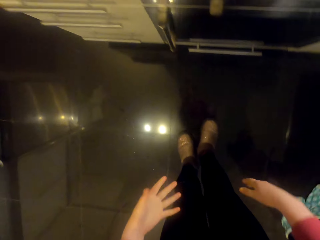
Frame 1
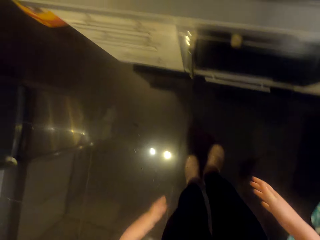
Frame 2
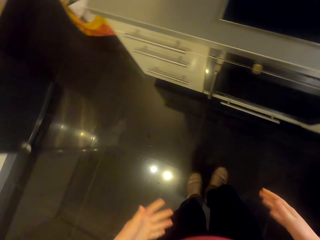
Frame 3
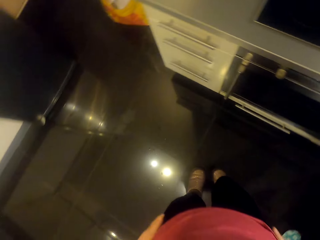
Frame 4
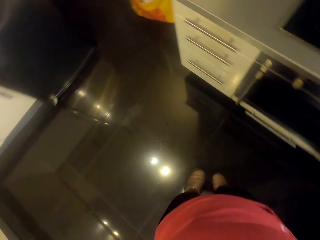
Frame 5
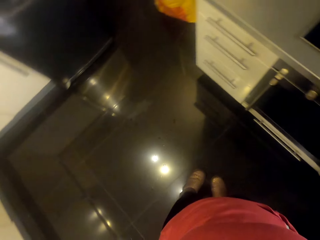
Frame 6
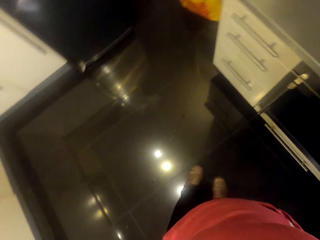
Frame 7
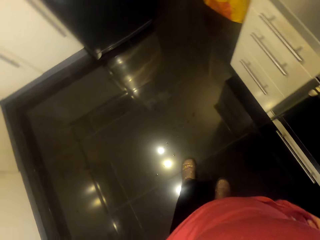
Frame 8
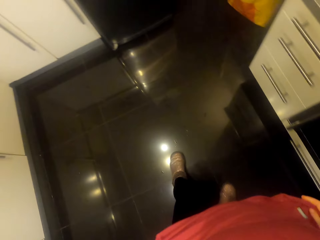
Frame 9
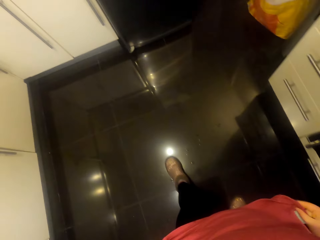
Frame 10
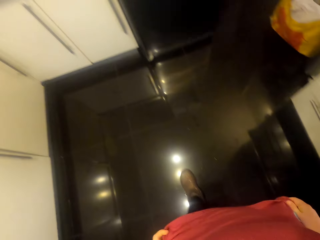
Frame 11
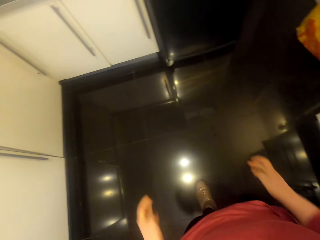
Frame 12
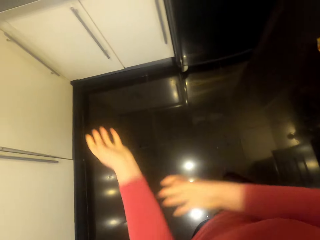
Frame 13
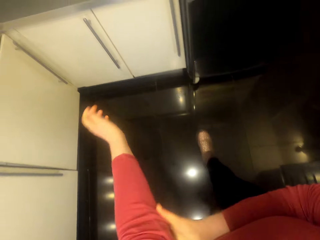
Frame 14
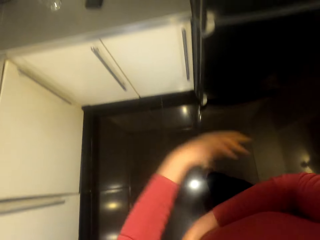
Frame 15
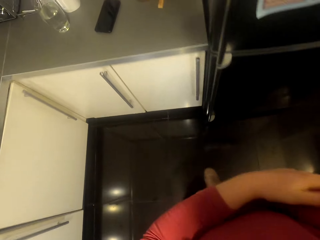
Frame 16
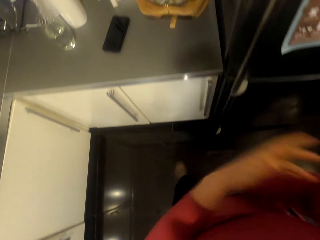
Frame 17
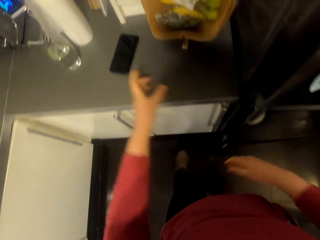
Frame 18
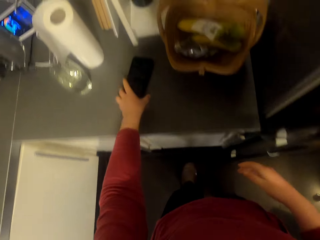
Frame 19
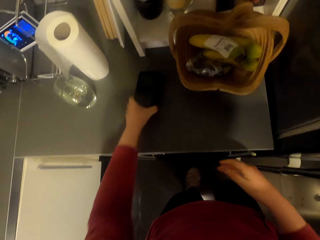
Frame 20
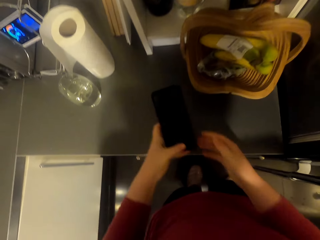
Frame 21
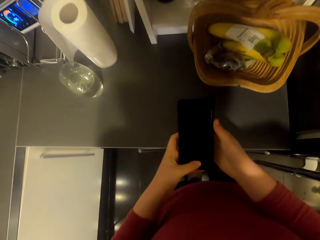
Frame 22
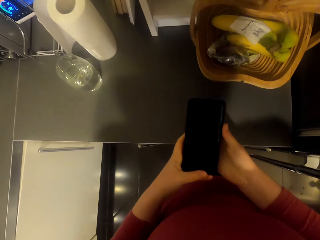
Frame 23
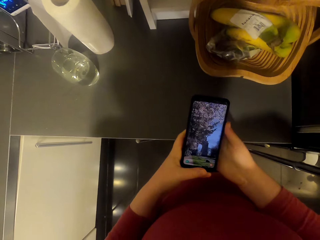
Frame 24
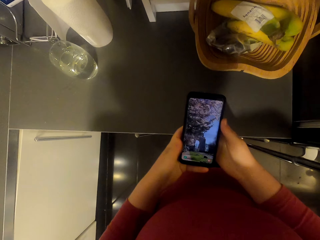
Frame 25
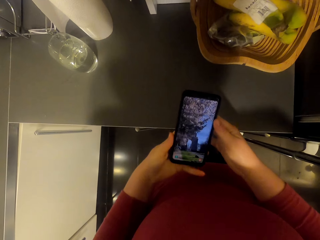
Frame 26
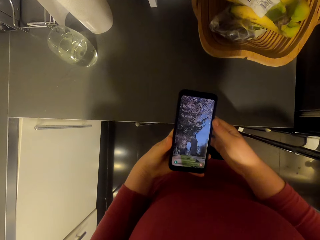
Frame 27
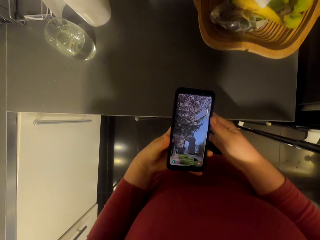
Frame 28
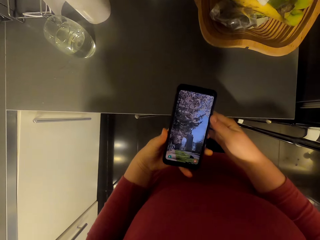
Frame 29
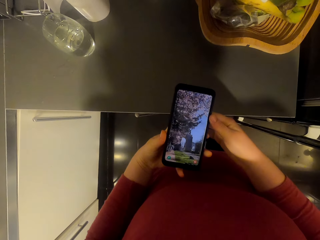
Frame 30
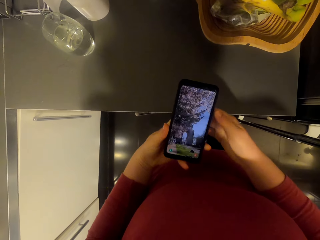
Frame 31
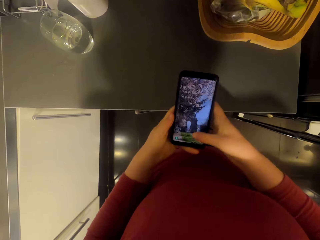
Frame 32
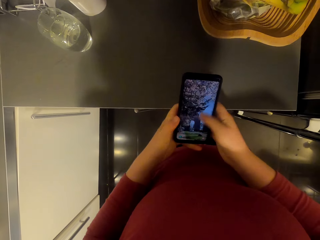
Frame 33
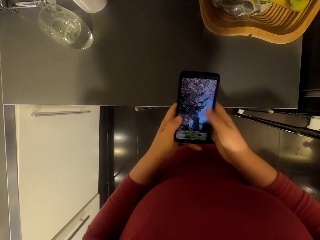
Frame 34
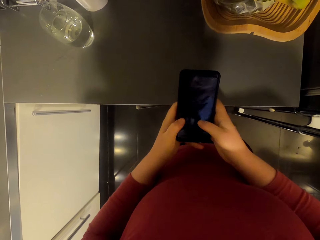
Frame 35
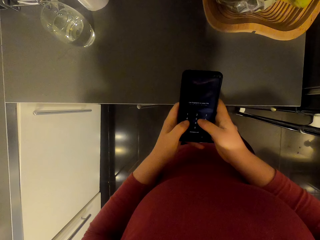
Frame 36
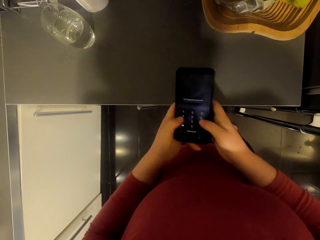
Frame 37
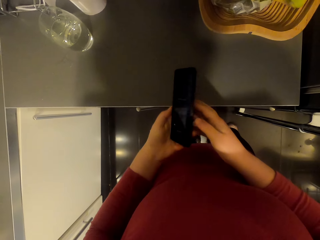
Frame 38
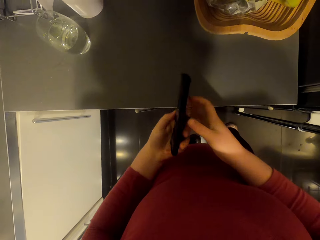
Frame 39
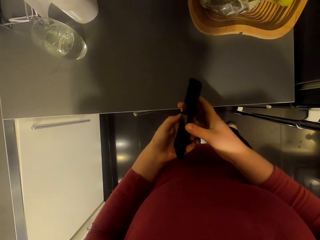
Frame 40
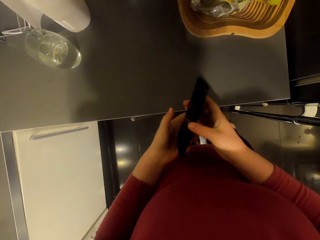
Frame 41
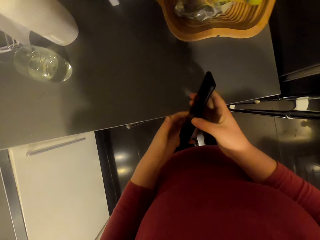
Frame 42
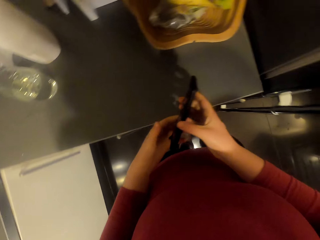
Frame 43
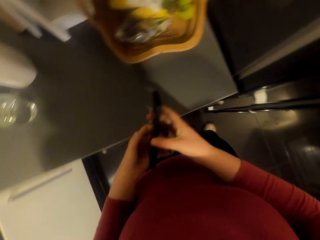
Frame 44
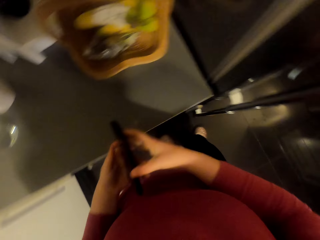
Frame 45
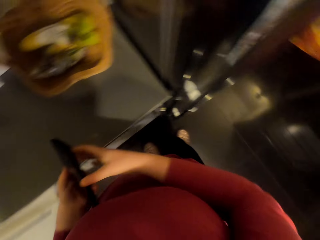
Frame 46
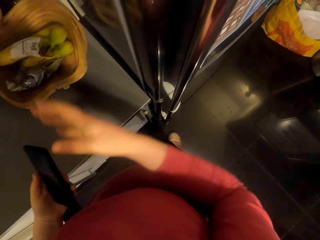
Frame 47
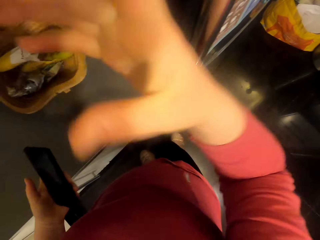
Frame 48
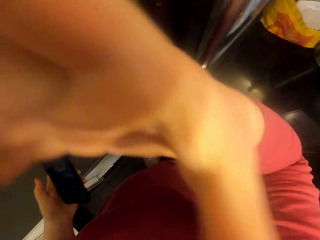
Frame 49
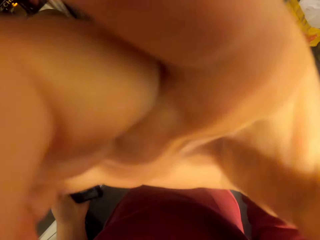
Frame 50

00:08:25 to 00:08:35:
The camera wearer walks around the room. They pick up the phone and operate the phone.

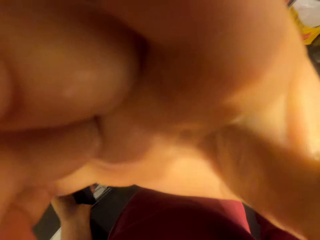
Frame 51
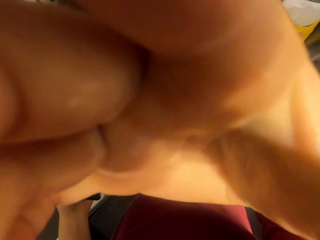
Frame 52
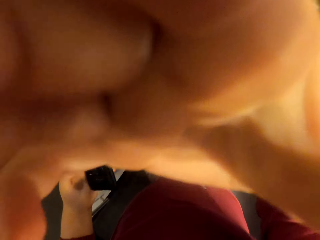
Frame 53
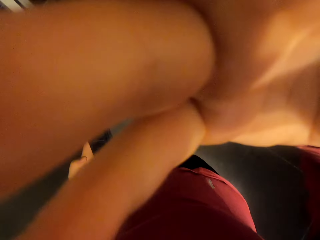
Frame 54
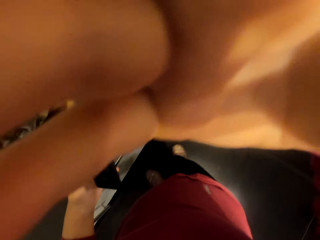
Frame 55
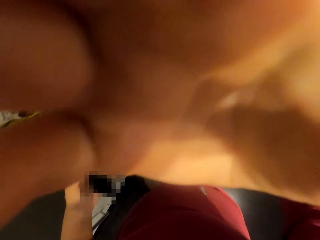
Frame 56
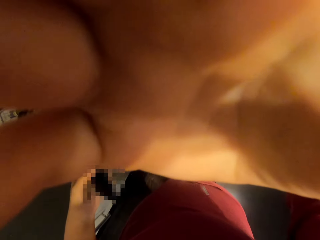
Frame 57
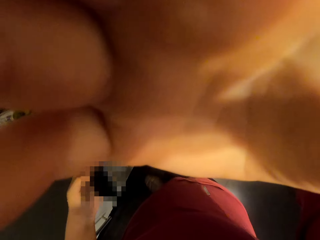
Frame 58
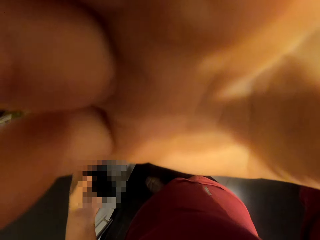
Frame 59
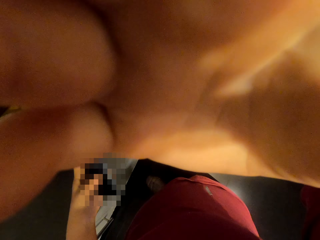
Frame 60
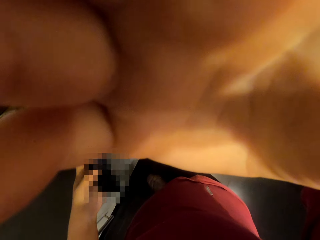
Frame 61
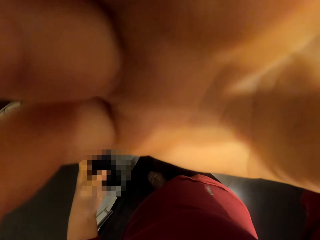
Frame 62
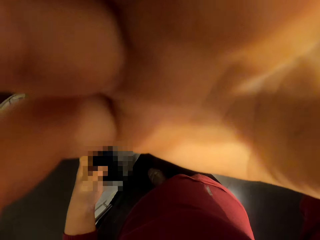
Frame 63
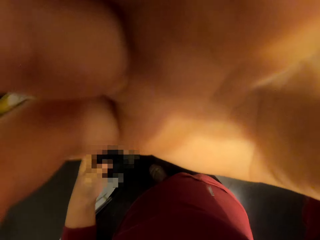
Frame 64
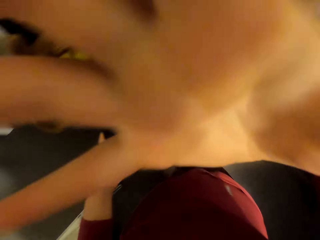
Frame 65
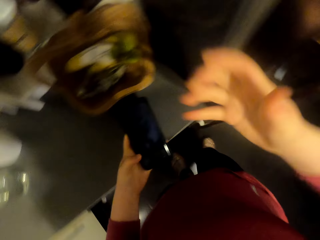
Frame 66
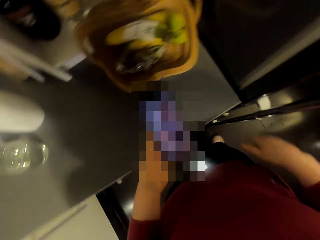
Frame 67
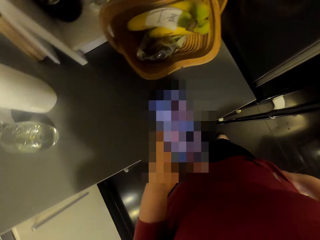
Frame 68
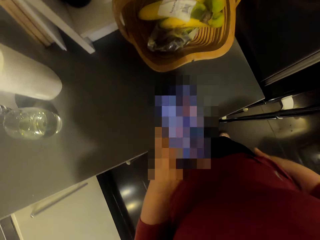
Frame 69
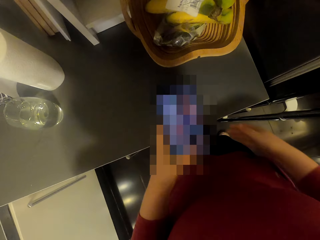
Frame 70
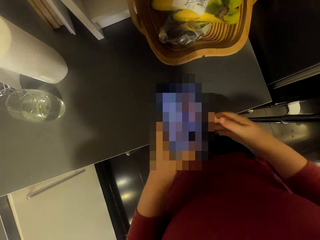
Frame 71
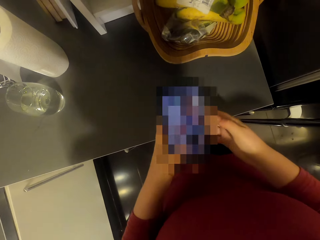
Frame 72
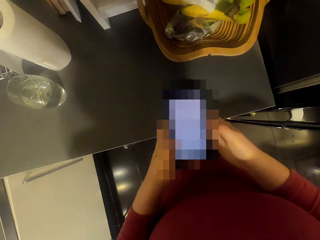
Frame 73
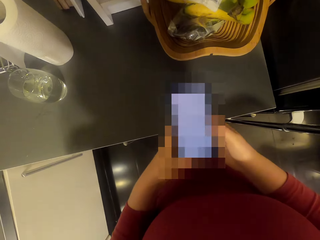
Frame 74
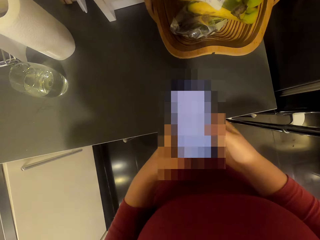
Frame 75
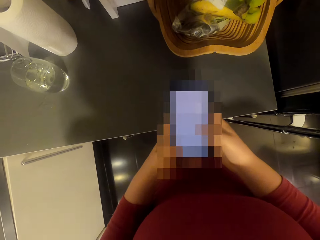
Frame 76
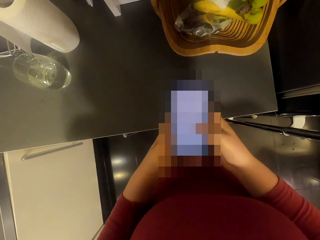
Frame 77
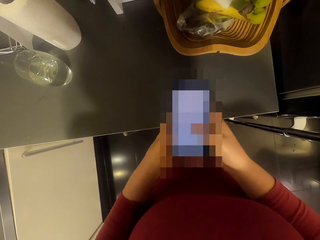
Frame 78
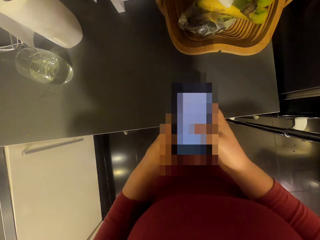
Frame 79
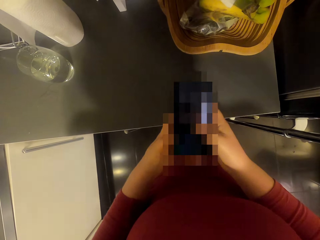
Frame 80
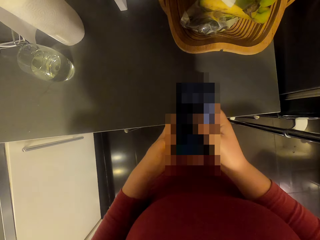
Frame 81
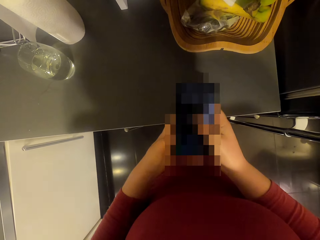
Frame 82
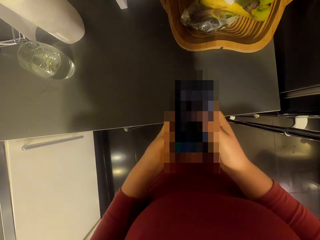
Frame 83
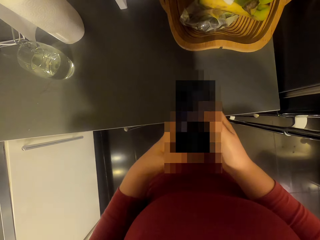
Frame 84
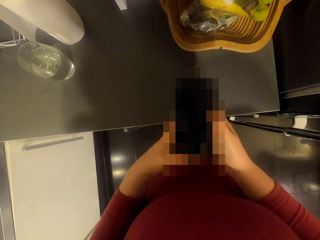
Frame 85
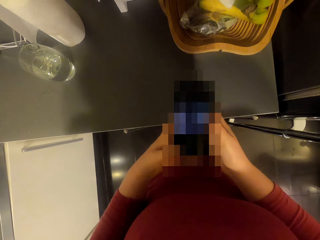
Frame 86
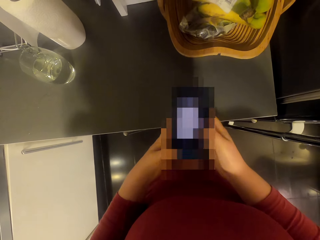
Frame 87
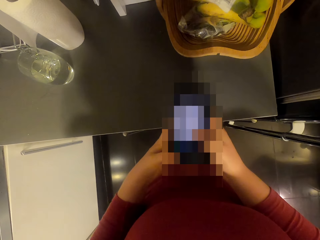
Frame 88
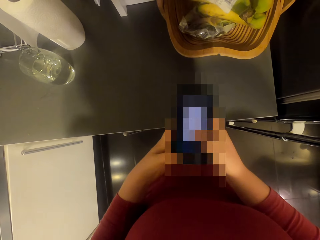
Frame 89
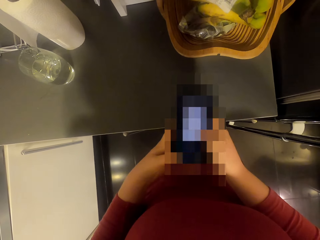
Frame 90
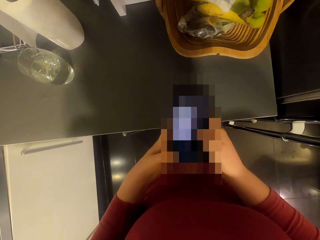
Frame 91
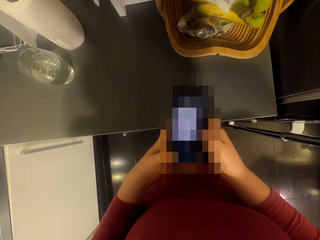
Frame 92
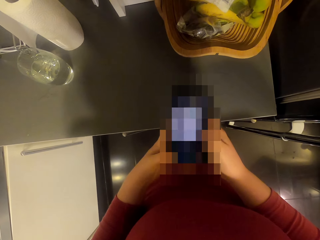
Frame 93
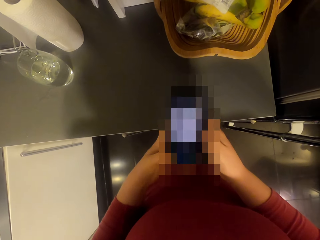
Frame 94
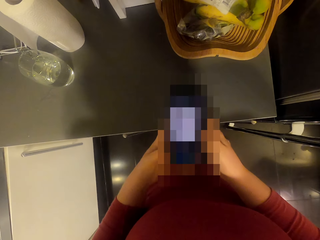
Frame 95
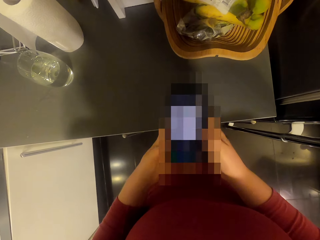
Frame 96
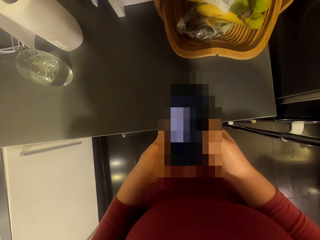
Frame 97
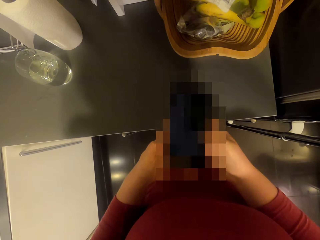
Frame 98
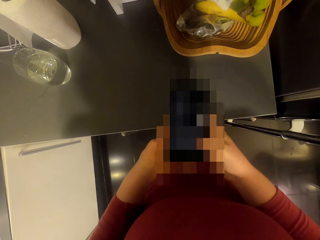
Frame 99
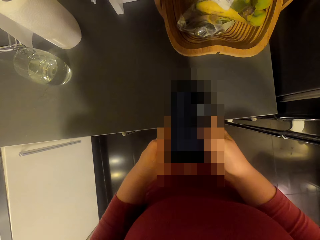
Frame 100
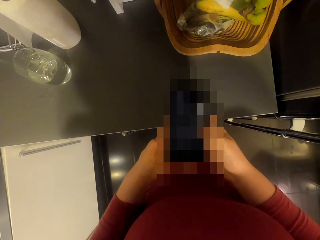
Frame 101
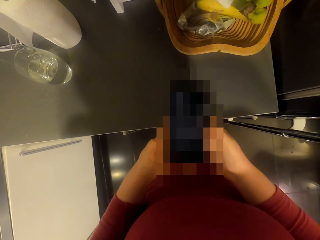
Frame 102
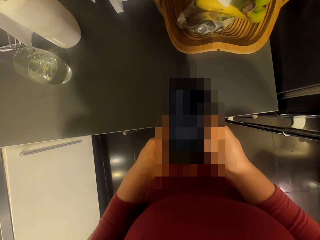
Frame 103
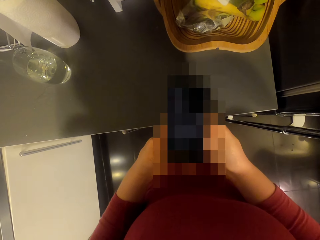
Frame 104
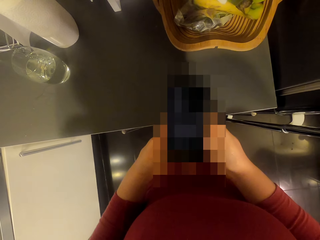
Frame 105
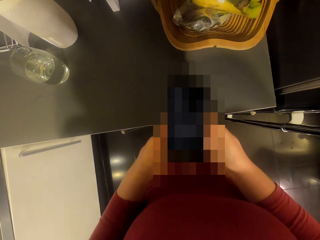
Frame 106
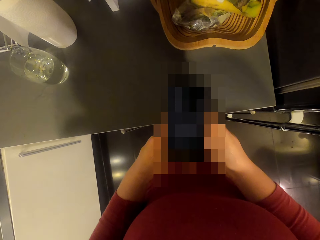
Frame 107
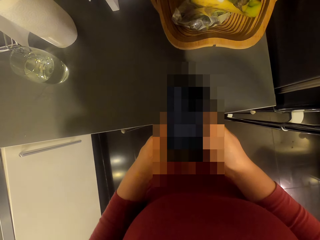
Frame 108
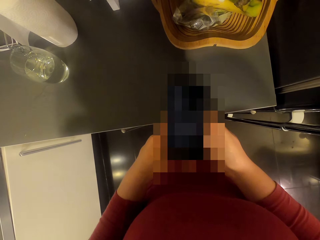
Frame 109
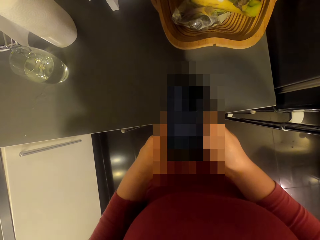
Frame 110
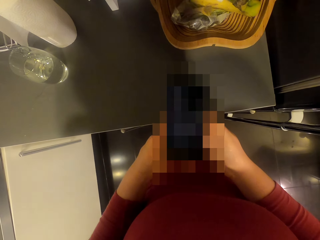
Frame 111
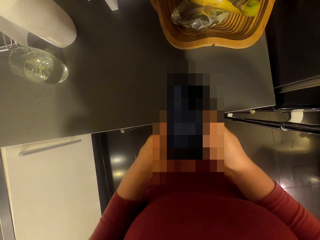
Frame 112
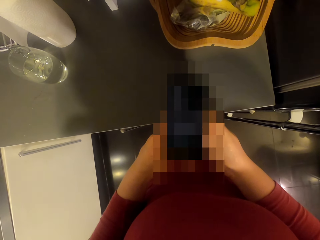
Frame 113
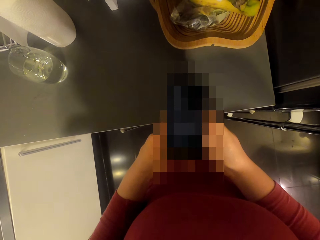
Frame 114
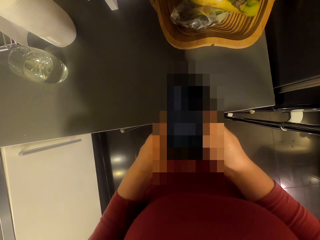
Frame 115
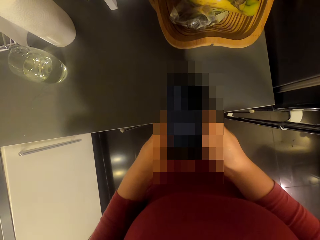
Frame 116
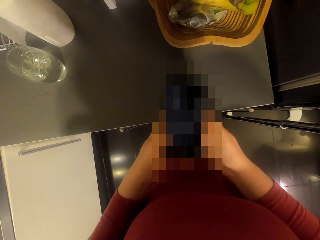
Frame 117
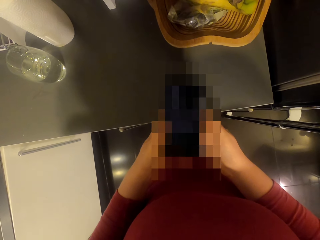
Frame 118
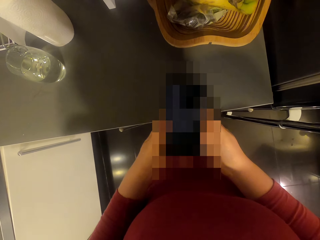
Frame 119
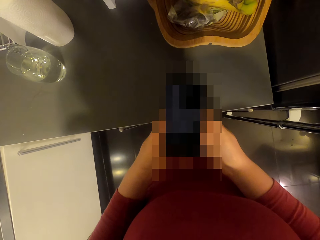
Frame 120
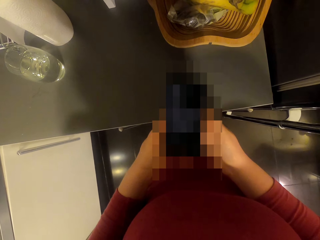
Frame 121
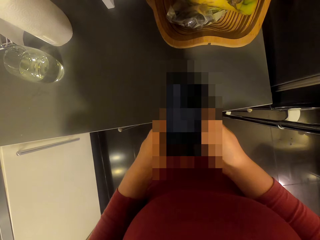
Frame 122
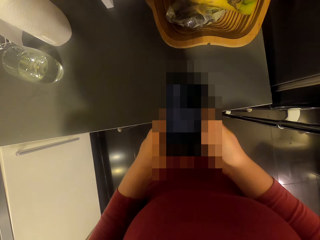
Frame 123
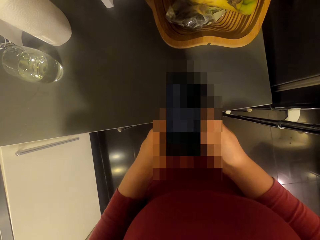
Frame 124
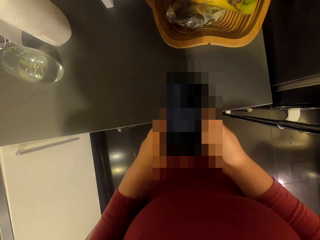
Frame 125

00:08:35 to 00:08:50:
The camera wearer adjusts the camera. They touch the camera. They operate the phone. They look at the phone.
